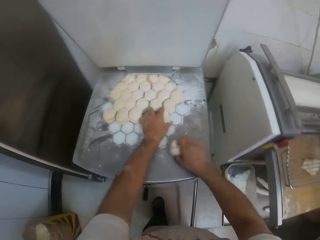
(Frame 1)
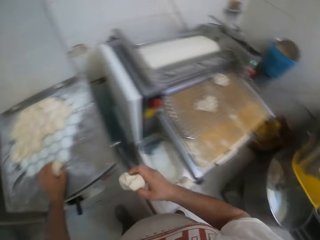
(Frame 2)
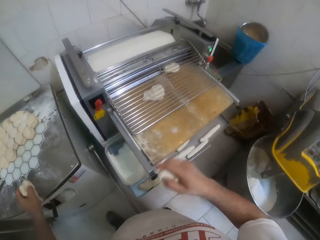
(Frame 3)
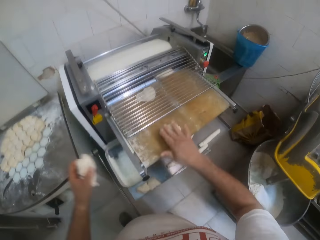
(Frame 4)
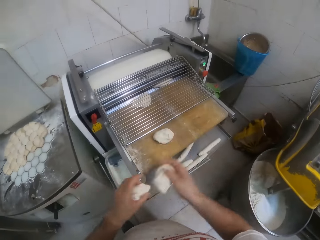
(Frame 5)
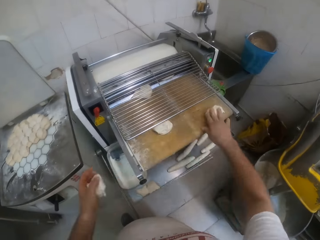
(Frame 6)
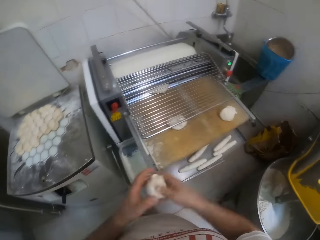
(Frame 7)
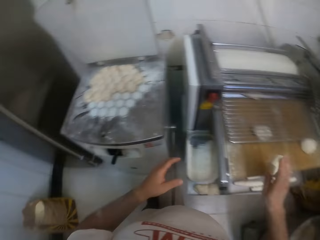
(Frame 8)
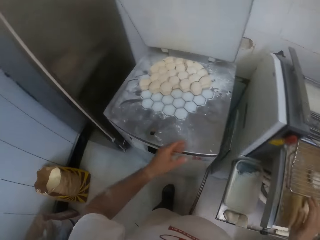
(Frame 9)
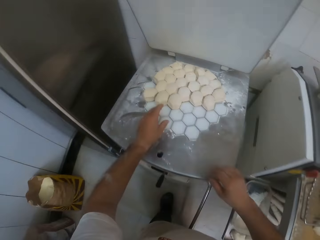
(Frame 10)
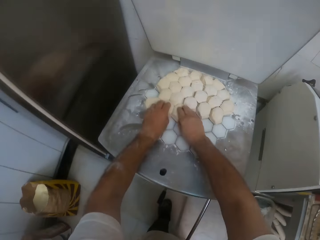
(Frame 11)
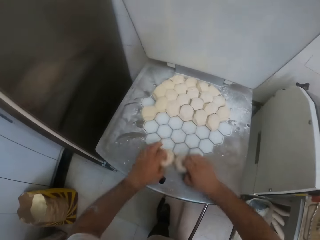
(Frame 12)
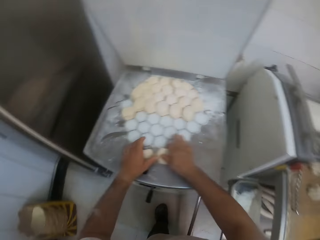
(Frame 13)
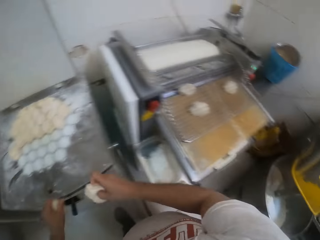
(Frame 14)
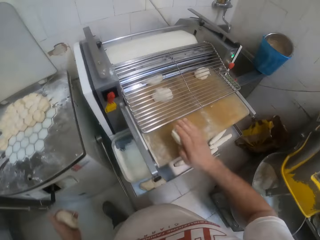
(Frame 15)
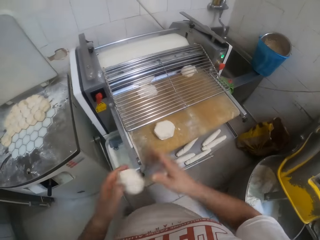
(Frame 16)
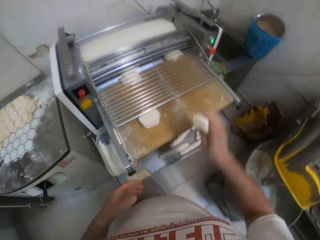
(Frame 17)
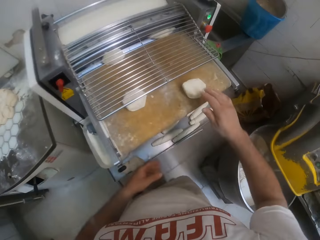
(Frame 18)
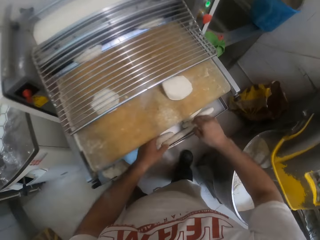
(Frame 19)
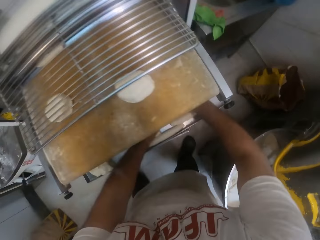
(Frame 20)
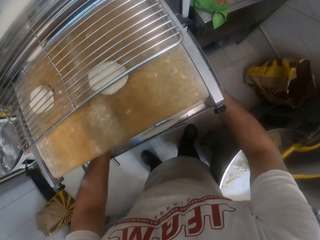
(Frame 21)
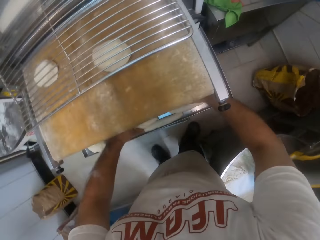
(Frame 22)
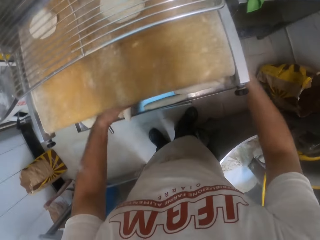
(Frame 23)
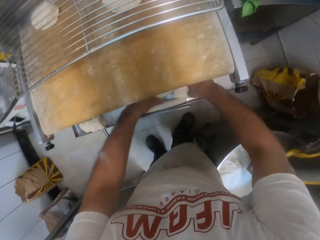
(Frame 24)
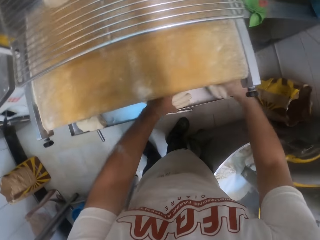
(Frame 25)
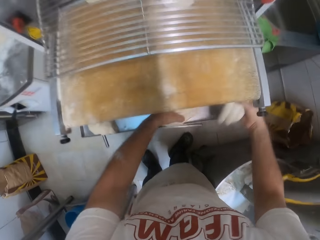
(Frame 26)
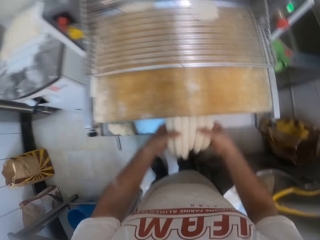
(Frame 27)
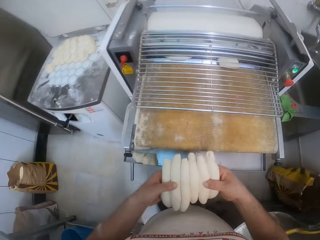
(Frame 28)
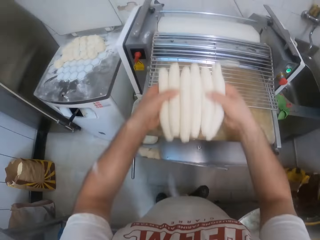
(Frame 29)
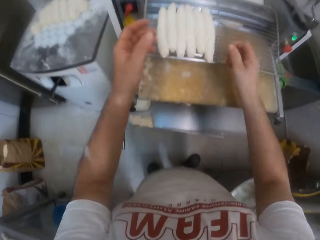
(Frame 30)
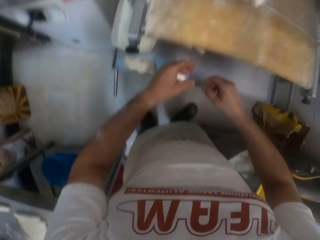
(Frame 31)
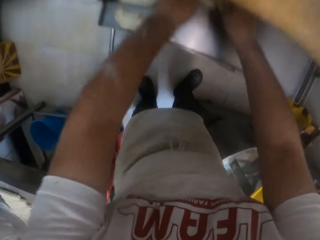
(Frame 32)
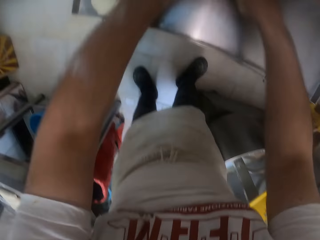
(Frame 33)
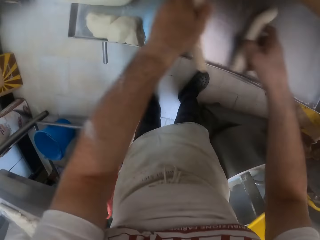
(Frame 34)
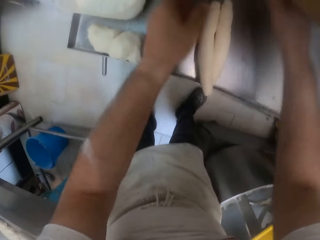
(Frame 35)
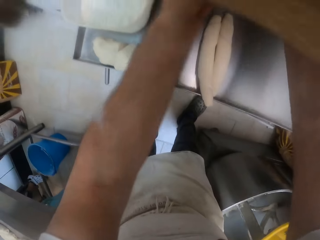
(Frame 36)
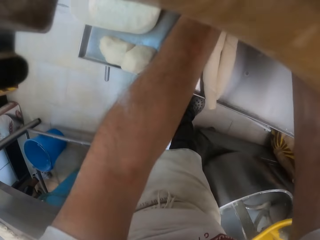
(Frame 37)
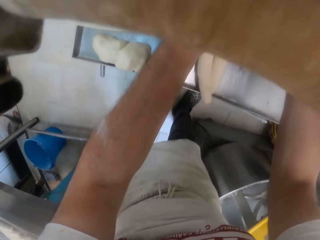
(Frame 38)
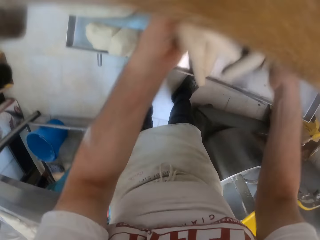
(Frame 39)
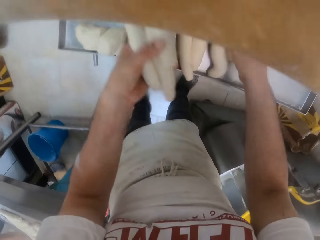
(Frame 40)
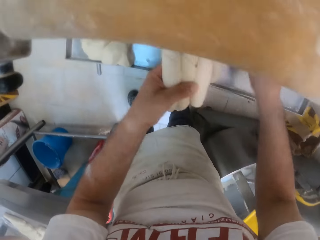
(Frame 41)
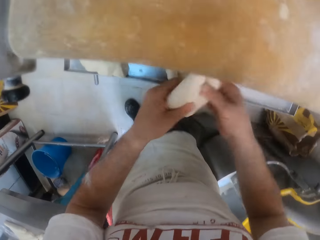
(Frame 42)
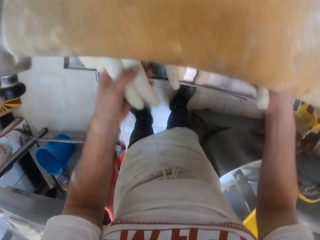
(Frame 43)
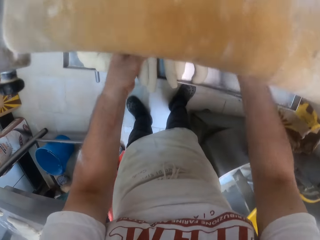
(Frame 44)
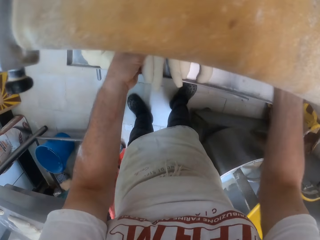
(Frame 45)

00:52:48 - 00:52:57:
The camera wearer takes dough. They place dough on the dough sheeter, take dough and place dough on the dough sheeter. They pack the doughs on the tray in the dough roller with both hands. They take dough. They drop the doughs on the dough roller tray with both hands. They pack the doughs on the tray in the dough roller with both hands. They collect dough.

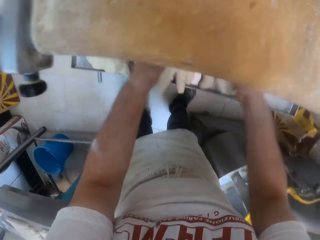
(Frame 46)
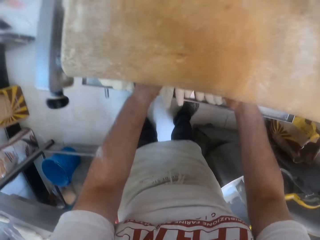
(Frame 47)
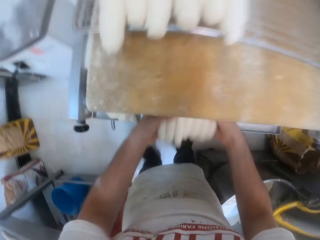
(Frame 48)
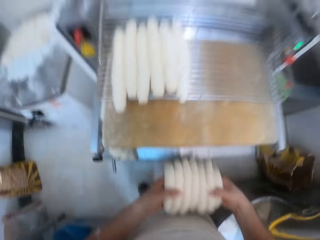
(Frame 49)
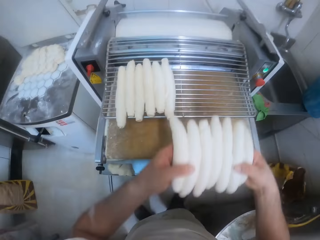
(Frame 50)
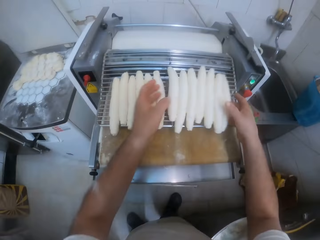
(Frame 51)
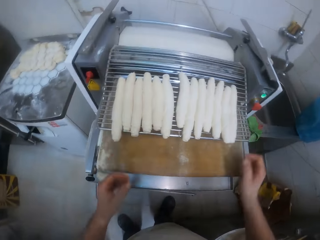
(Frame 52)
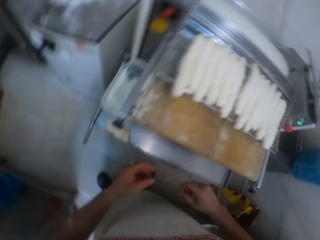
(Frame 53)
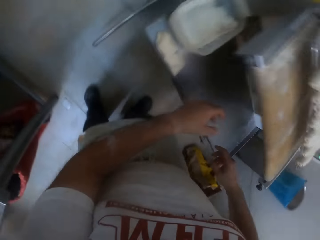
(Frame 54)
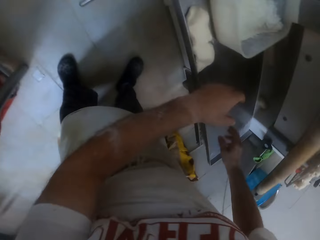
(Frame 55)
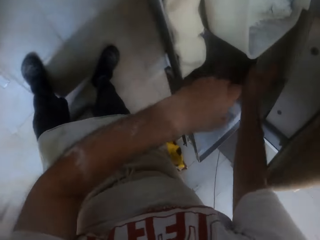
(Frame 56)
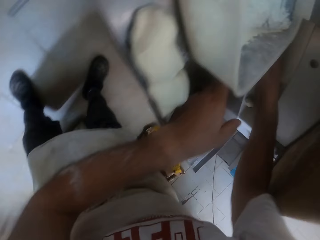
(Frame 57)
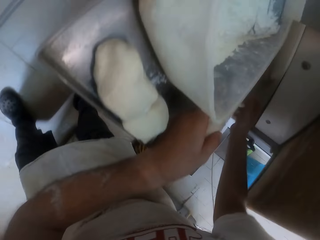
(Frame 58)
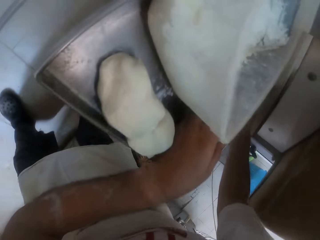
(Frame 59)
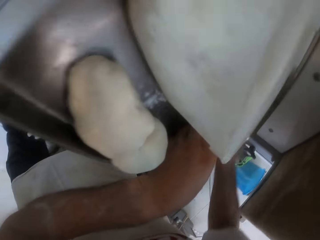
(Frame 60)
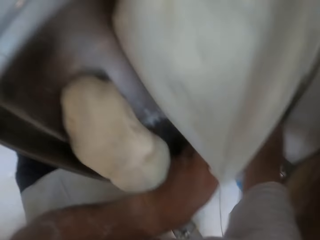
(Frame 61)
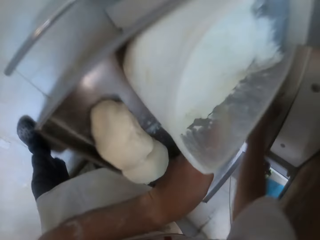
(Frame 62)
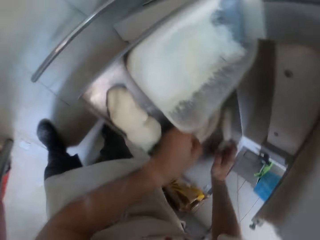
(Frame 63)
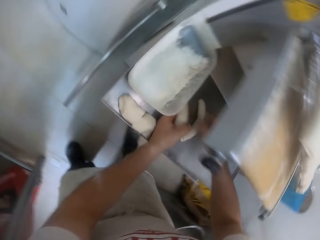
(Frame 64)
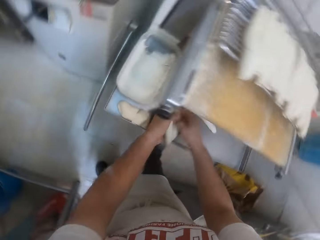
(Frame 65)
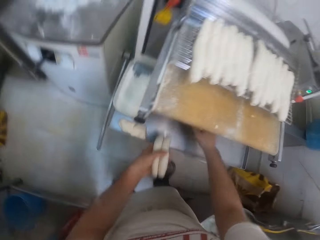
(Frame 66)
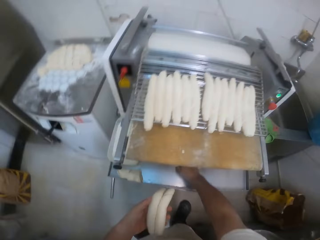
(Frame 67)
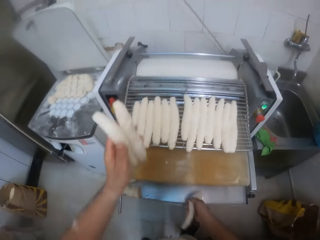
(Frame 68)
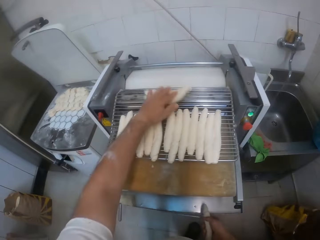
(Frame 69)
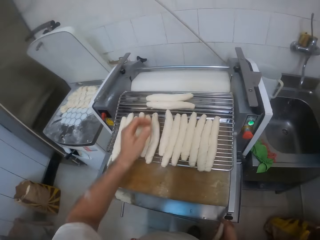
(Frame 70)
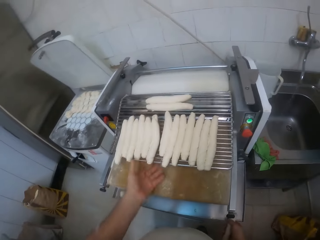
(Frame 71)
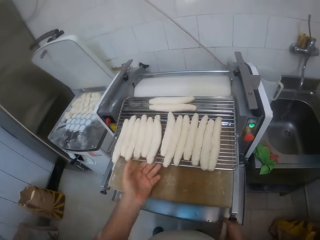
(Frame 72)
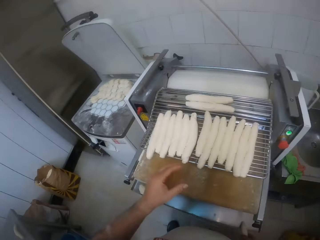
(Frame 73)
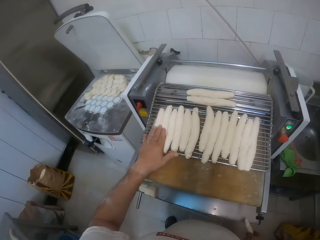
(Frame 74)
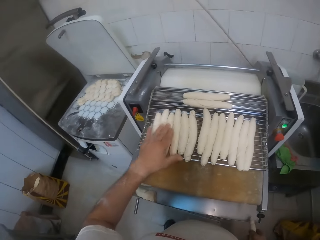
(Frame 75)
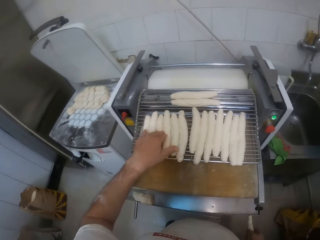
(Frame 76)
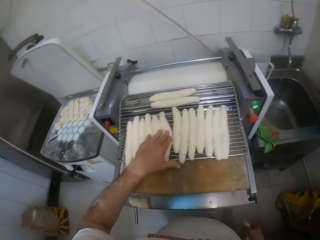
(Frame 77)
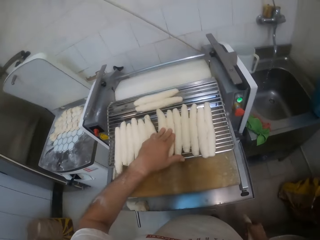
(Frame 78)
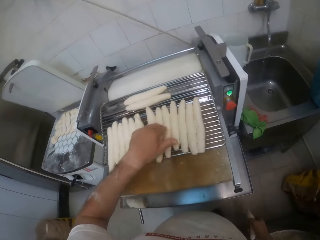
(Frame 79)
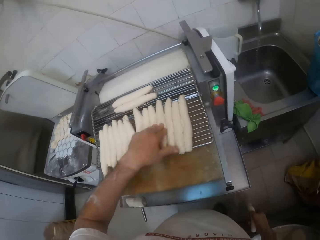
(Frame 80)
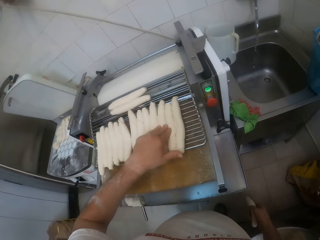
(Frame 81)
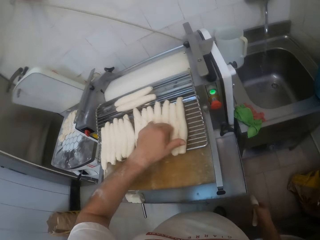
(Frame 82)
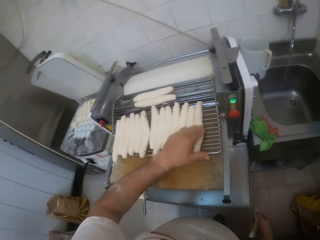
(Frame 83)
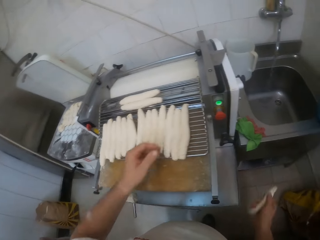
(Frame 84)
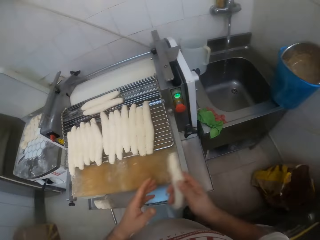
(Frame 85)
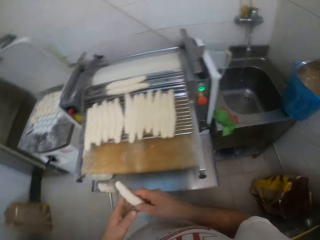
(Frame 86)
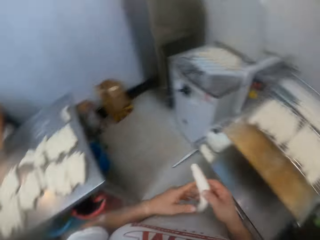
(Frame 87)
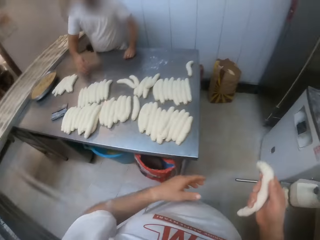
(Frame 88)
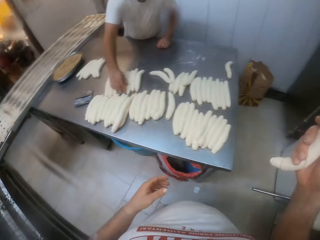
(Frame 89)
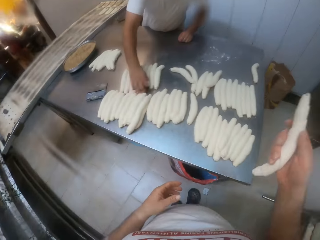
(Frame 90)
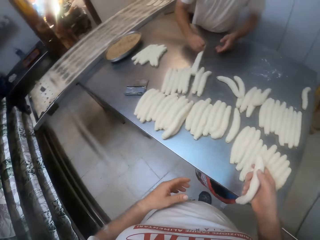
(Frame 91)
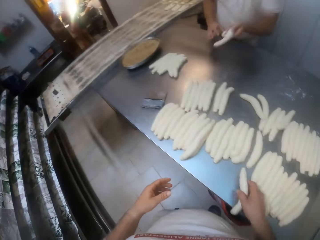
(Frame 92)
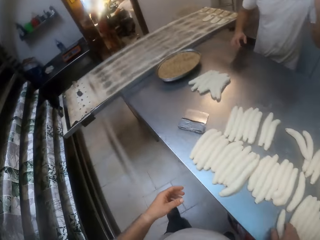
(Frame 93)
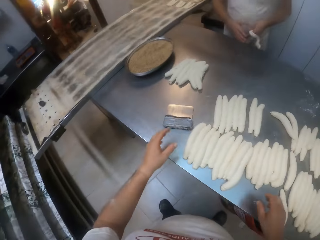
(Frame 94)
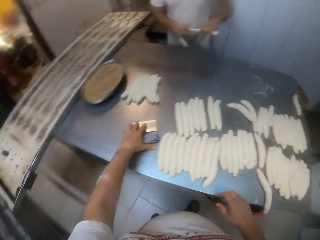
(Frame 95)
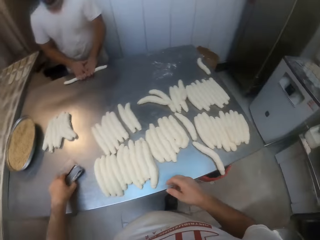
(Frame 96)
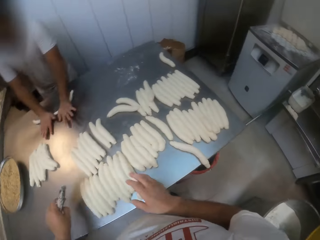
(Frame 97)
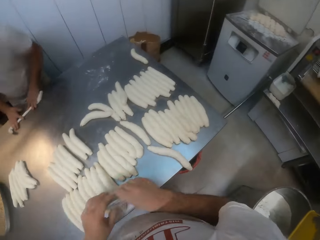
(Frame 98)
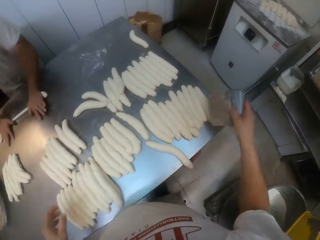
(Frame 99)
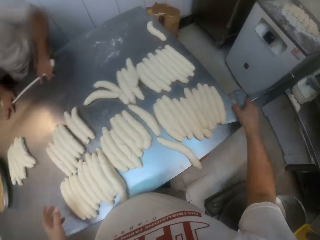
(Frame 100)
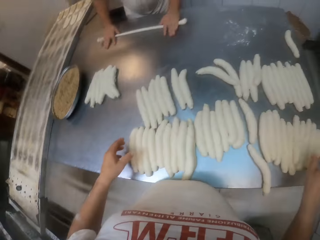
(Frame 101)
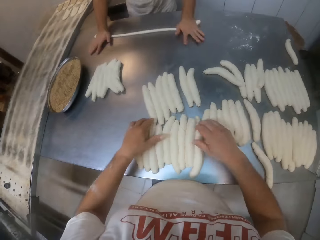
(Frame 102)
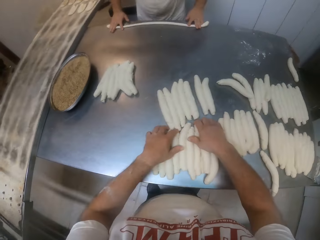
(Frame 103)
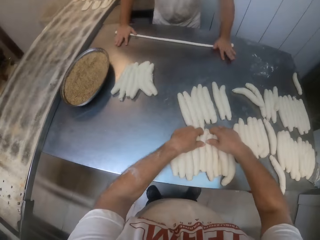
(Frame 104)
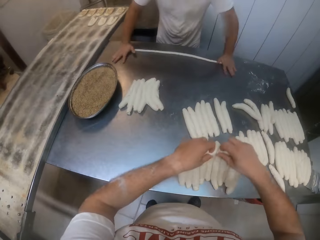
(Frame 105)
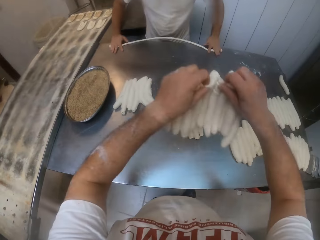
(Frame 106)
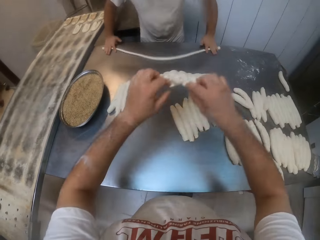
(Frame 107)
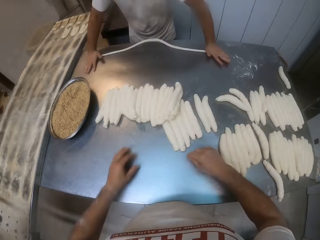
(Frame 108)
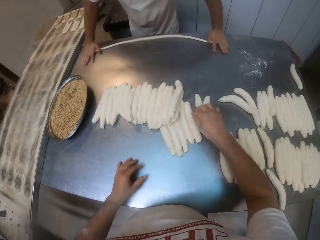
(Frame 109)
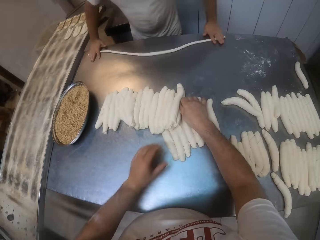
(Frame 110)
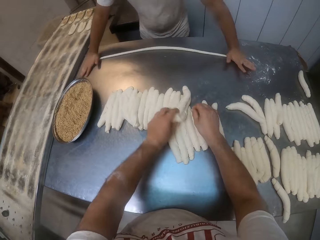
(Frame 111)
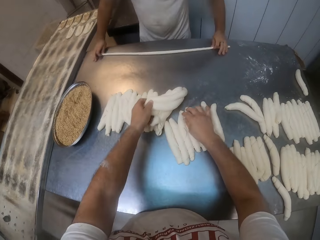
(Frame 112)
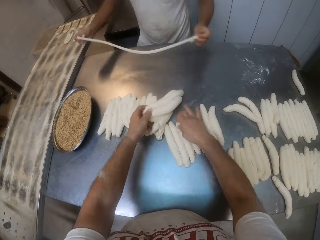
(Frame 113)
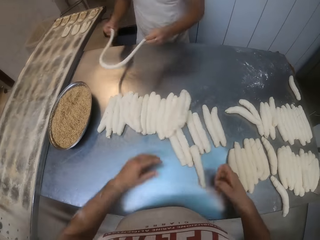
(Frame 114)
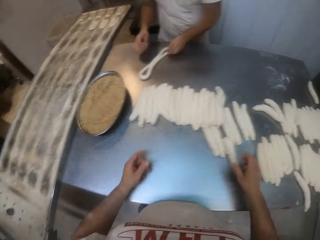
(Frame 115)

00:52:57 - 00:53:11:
The camera wearer picks dough. He drops the doughs on the dough roller tray with both hands. He packs the doughs on the tray in the dough roller with his left hand. He packs the dough on the tray in the dough roller with his right hand. He drops the doughs on the dough roller with his left hand. He examines the dough on the dough roller with his left hand. He touches the dough. A man picks up the dough on the table with his right hand. The camera wearer drops the dough in his right hand on the table. He walks to the table. He picks up the dough cutter on the table with his left hand. The man rolls the dough on the table with both hands. The camera wearer passes the dough cutter from his left hand to his right hand. He drops the dough cutter on the table with his right hand. He moves the doughs on the table with both hands. He picks dough and places the dough on the table. He picks up the dough on the table with his right hand. He adjusts some doughs on the table with his left hand. The man folds the dough on the table with both hands.
